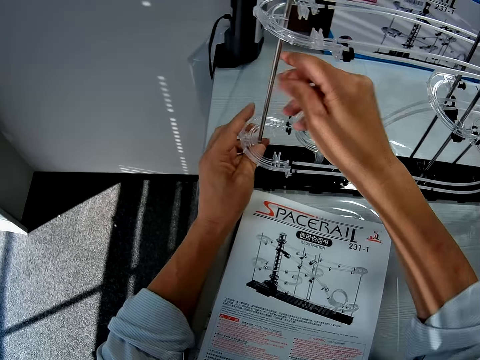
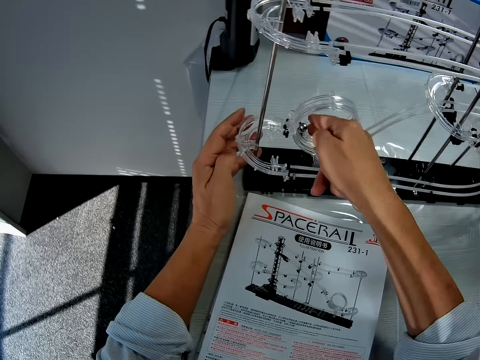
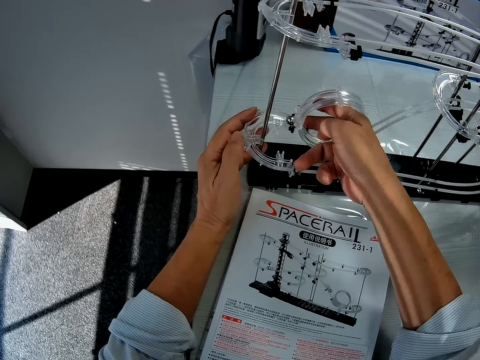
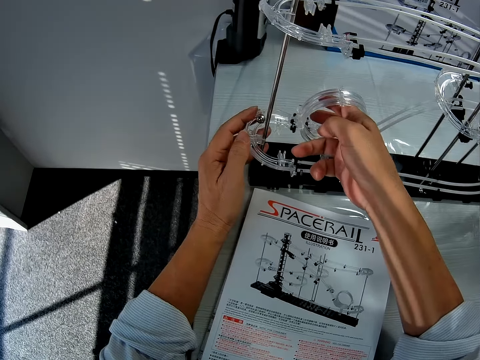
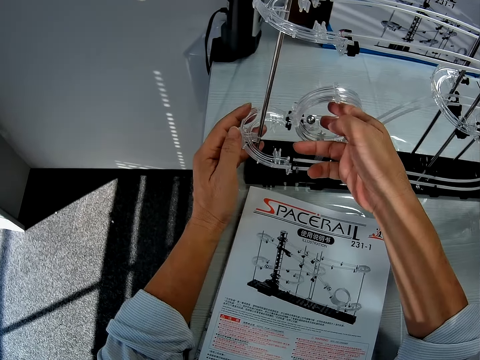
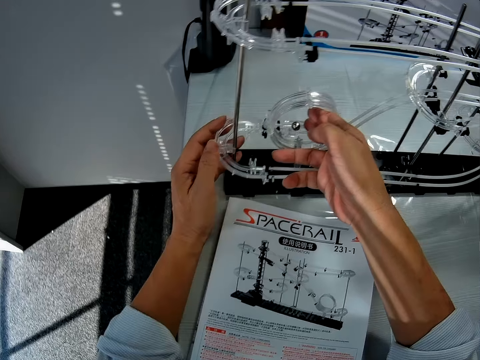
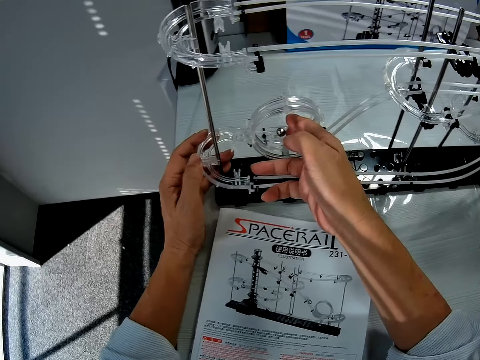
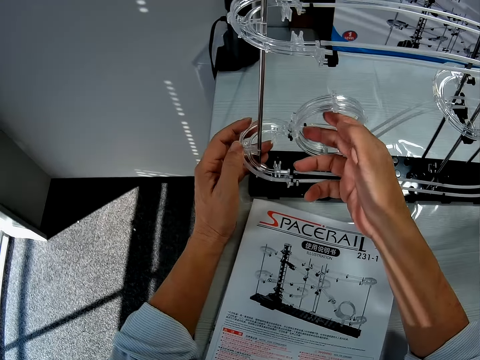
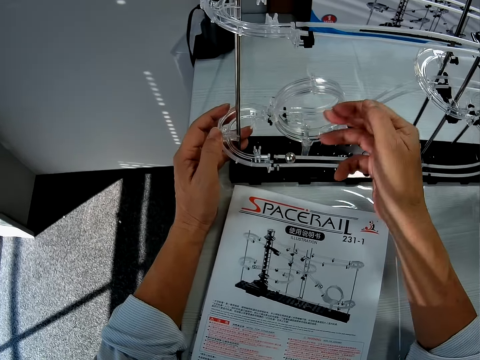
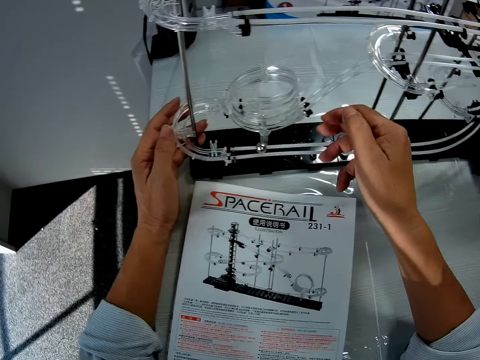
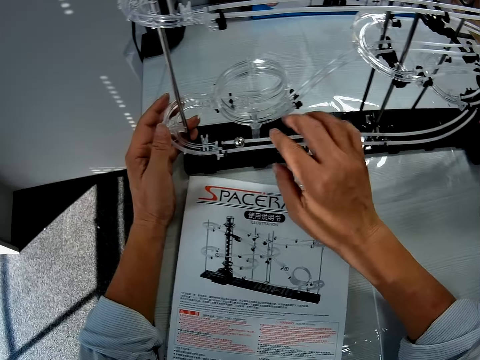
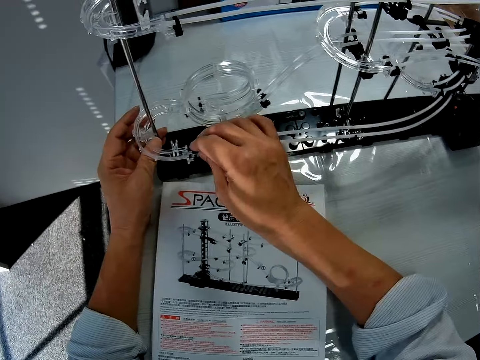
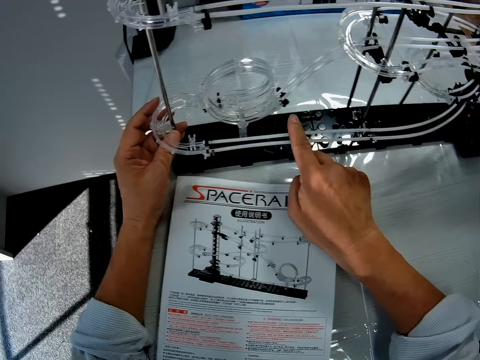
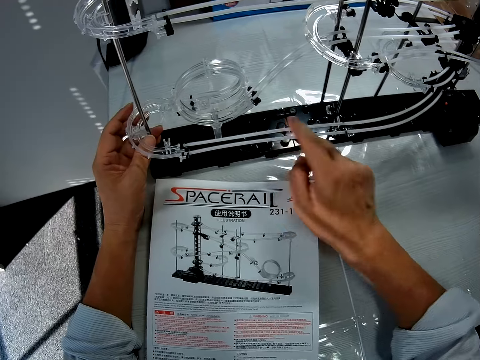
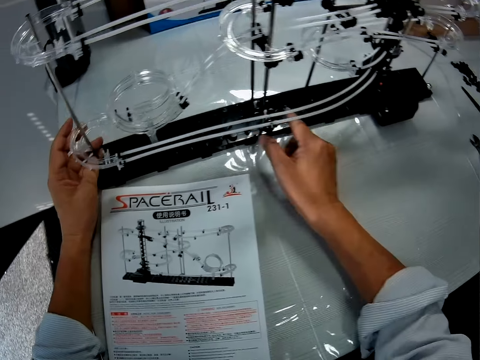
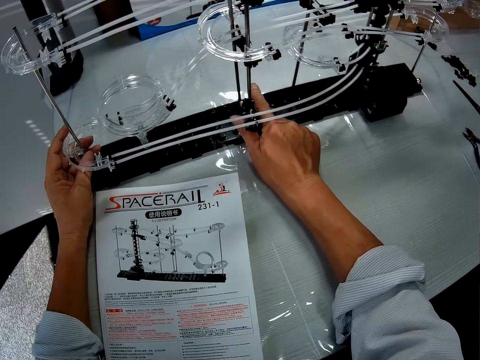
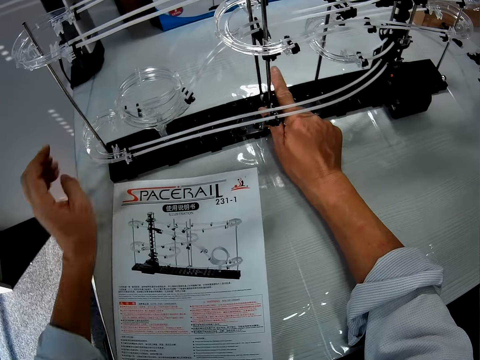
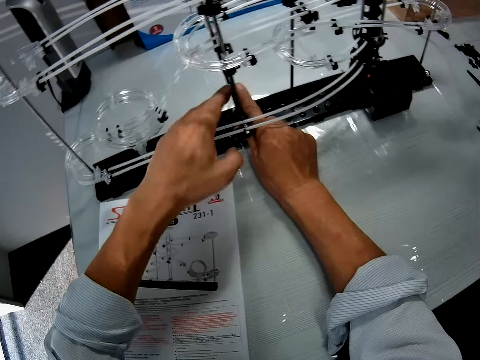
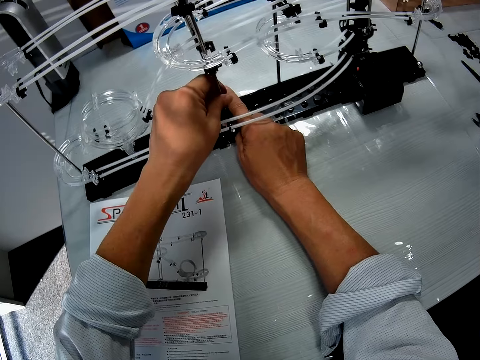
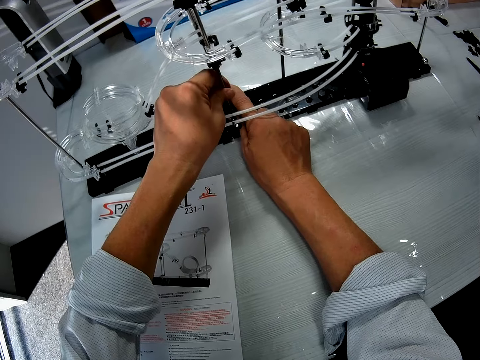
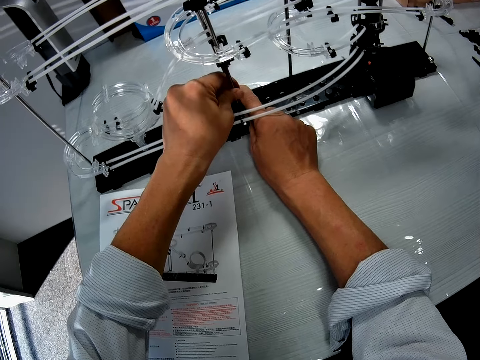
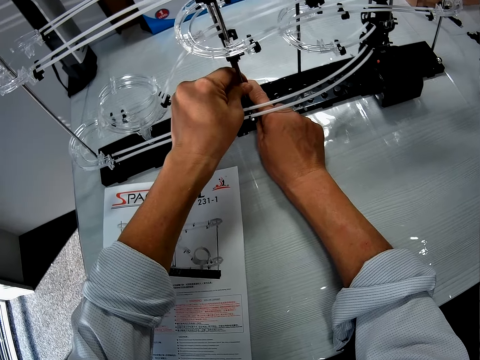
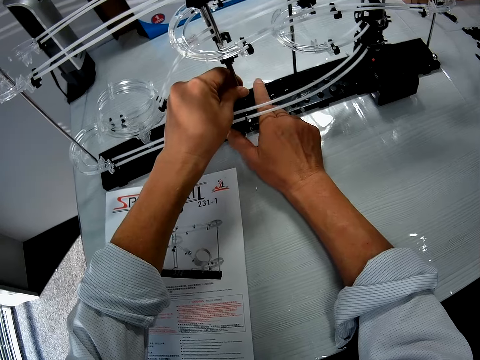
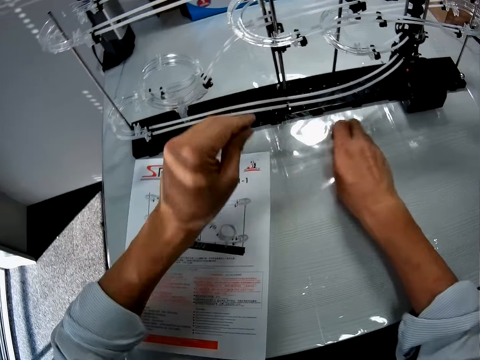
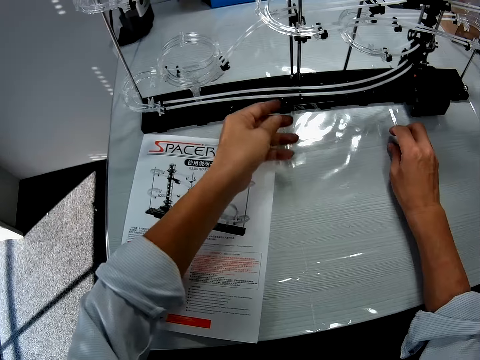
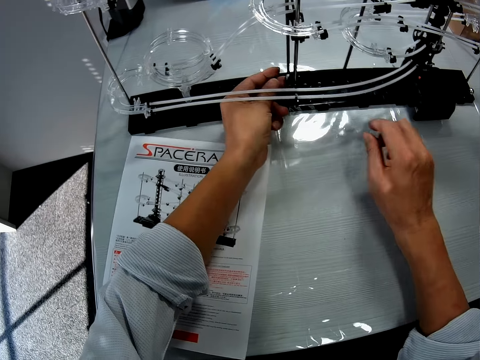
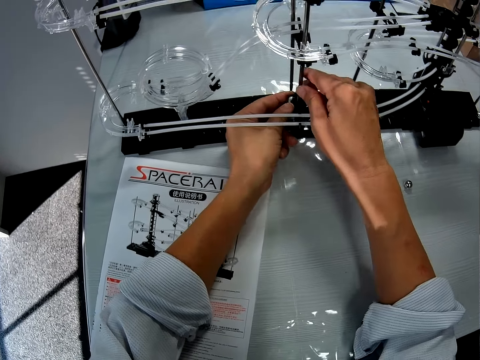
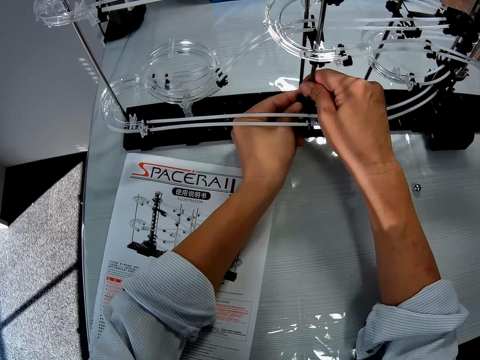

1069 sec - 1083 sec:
The camera wearer adjusts the shaft. He pushes the steel ball with his right middle finger, and pushes the steel ball with his right middle finger again. He takes the ball from the roller coaster toy. He touches the standard rails. He holds the shaft. He adjusts an arm holder. He places the steel ball on the table.

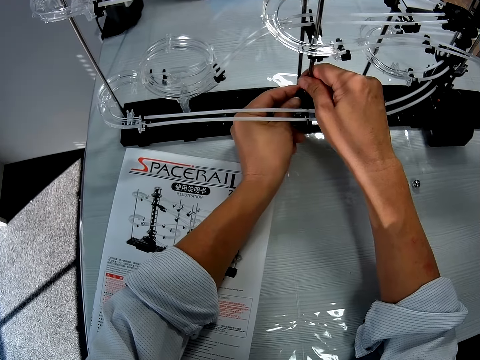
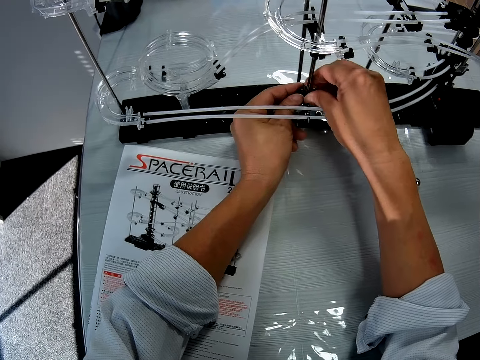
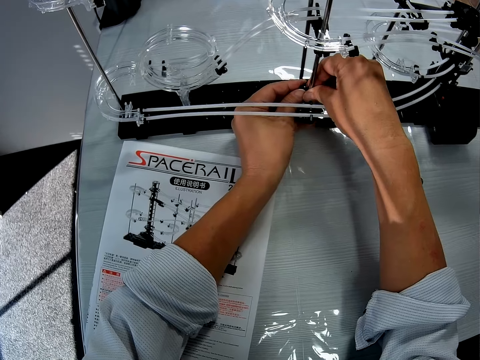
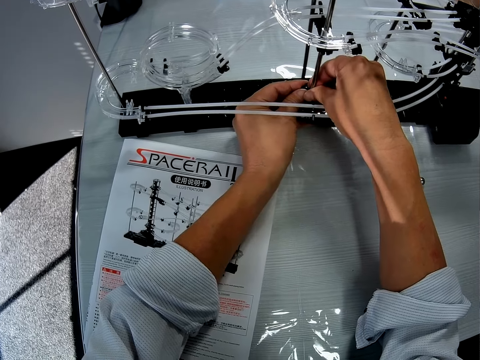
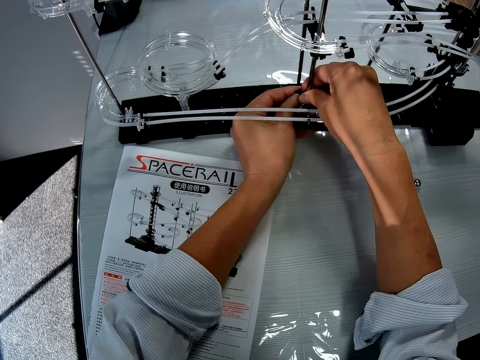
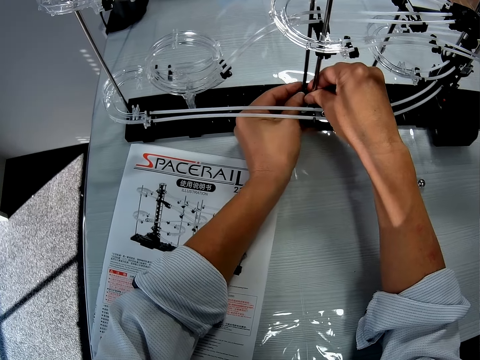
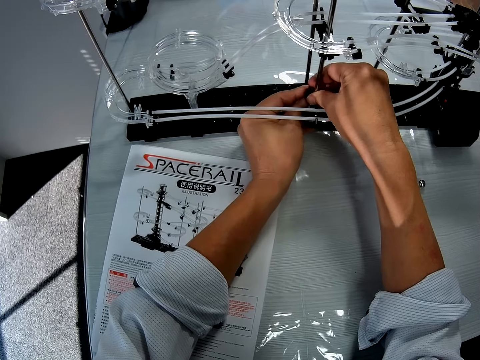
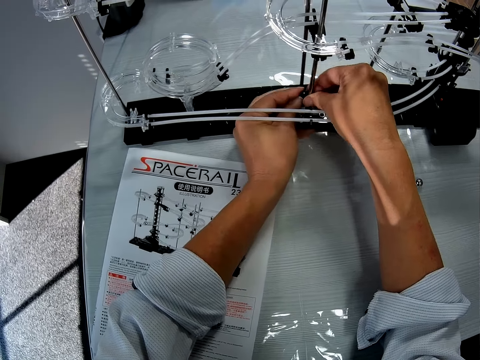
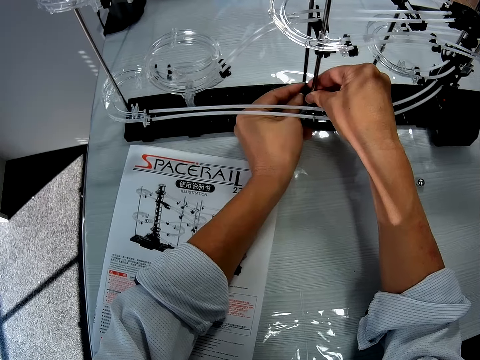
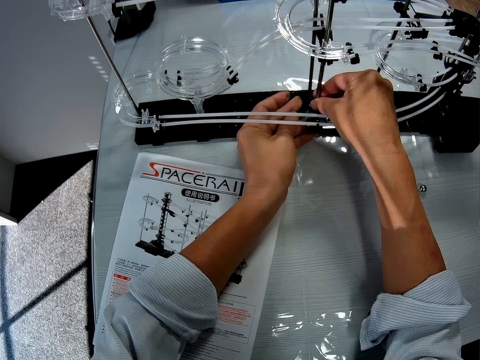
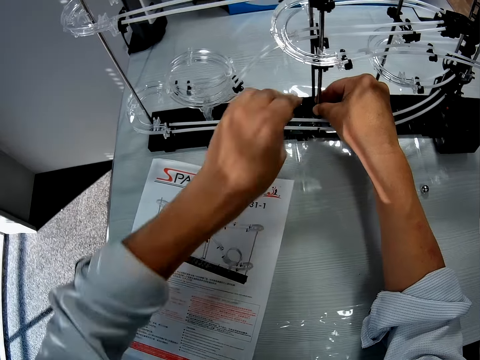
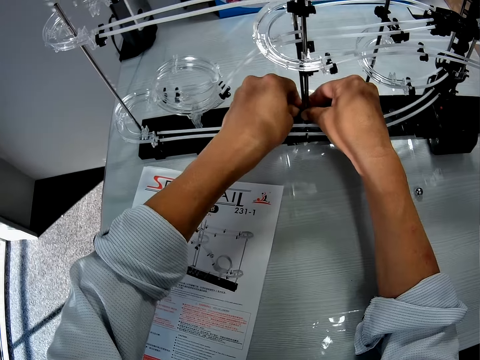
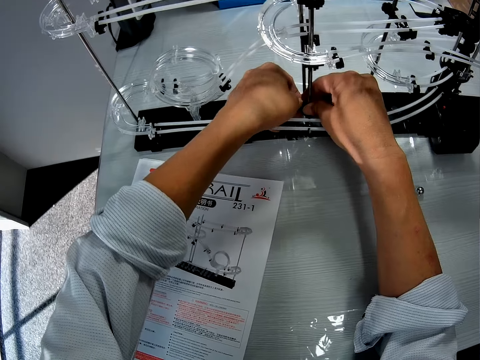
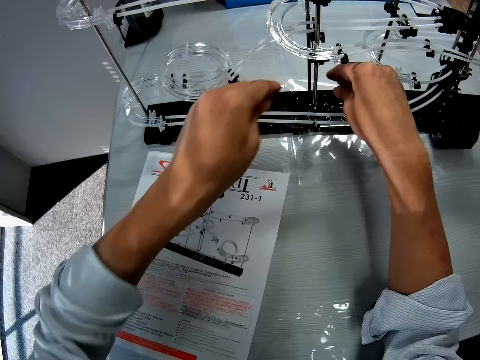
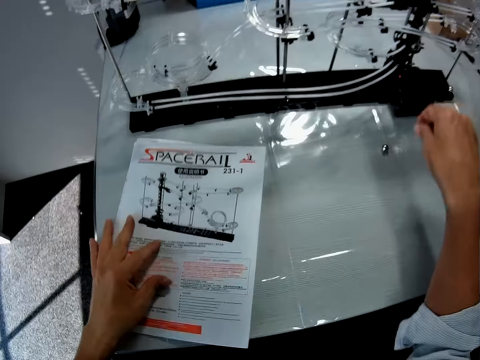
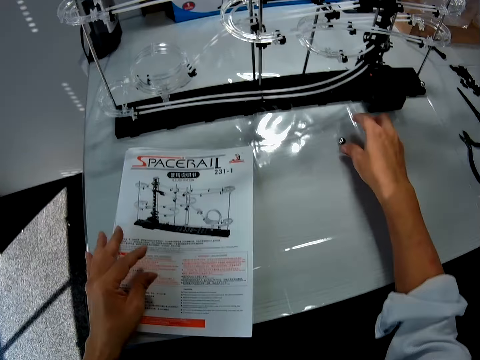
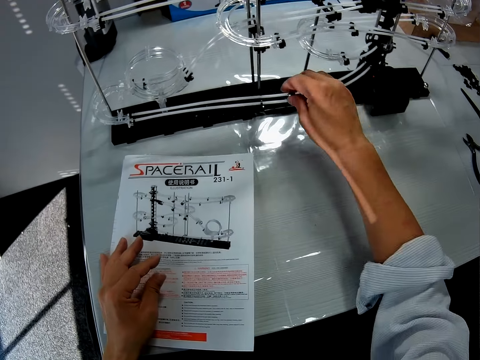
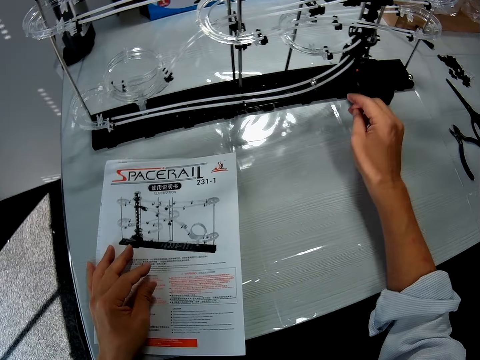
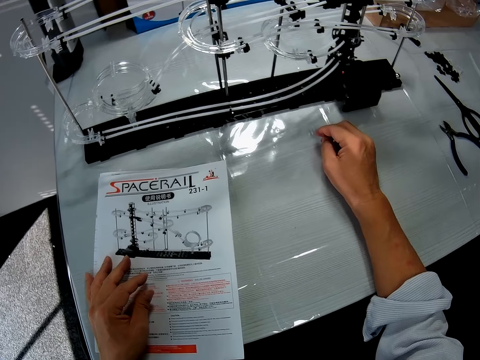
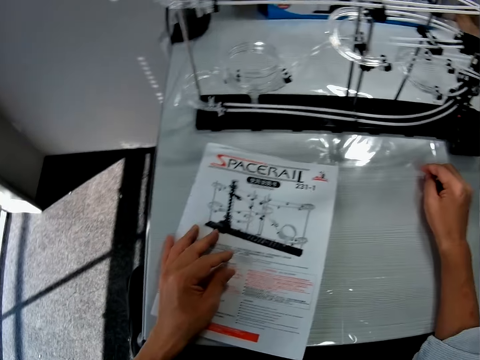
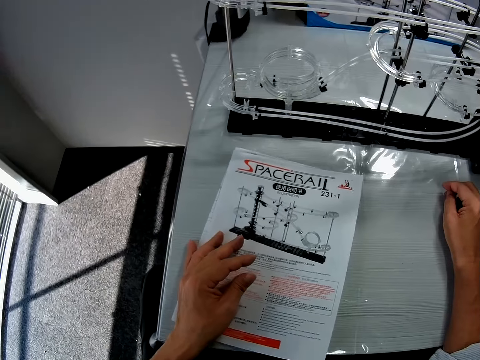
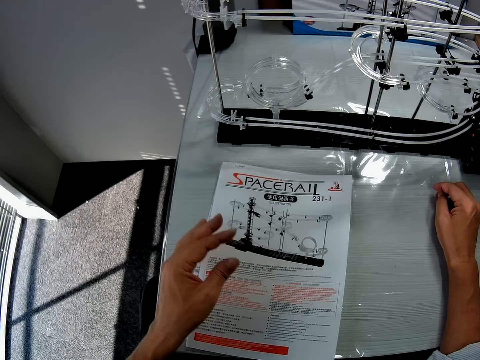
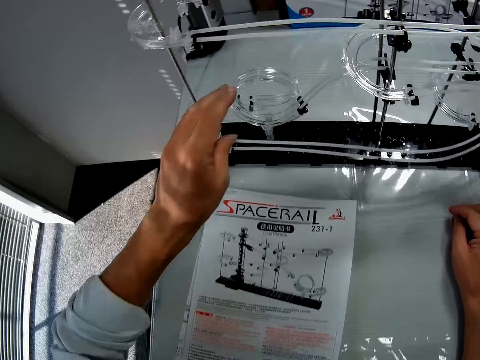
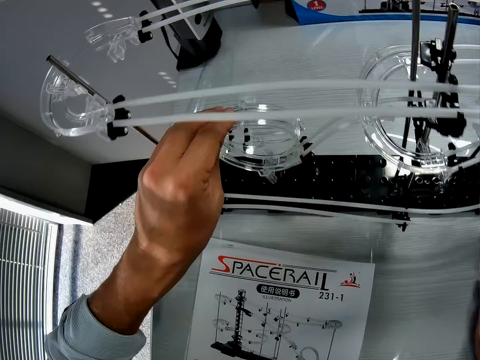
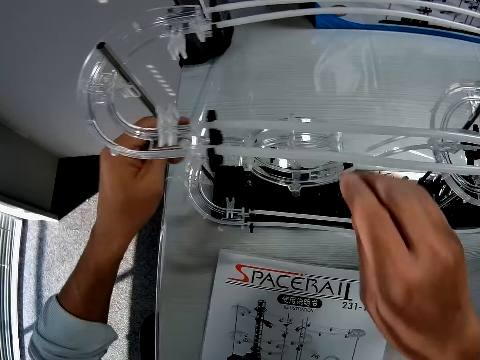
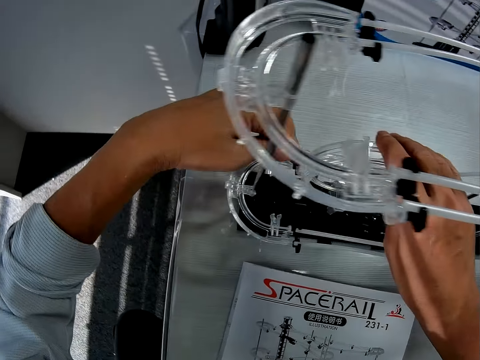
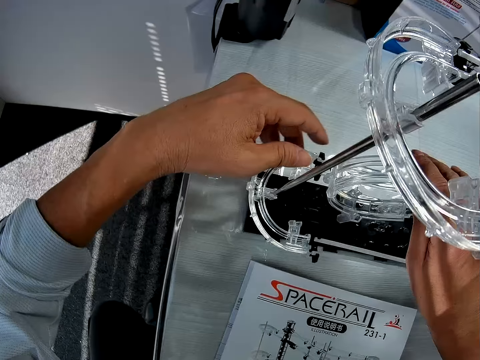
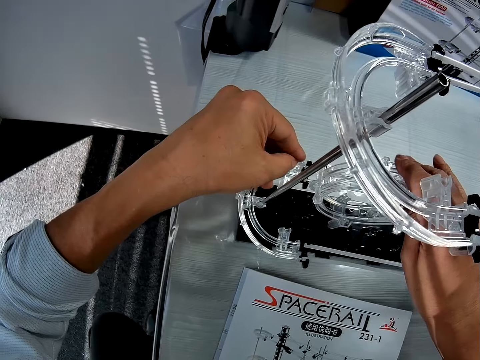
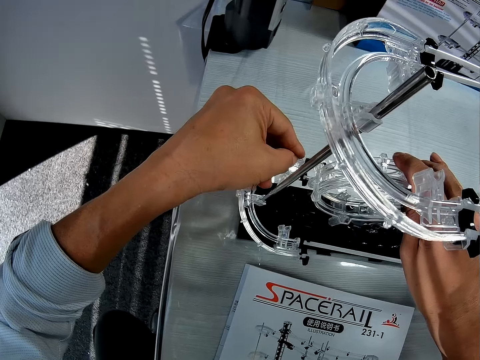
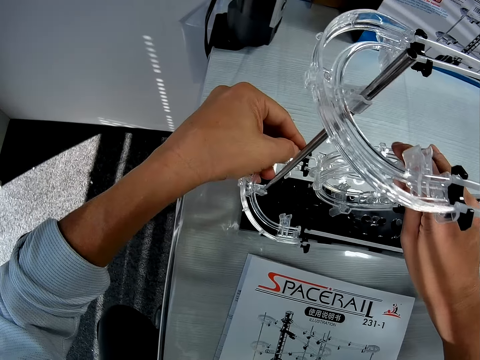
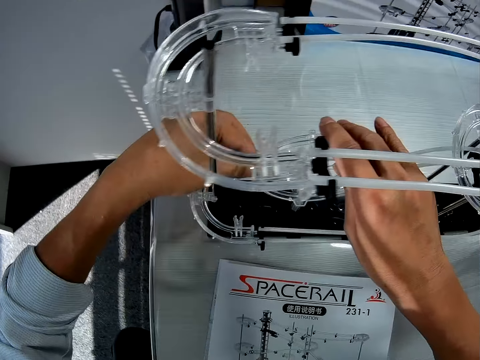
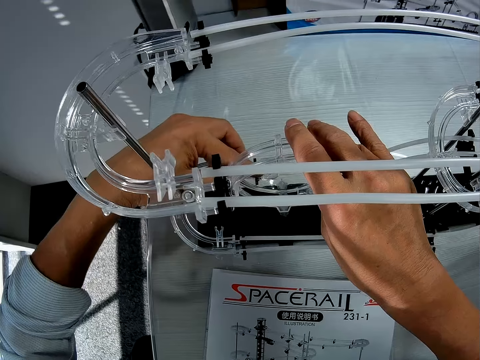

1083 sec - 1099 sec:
The camera wearer makes adjustments to the roller coaster toy. They open the arm holder, push down the arm holder, and fasten the arm holder. They pick the steel ball from the table and place the steel ball on a standard rail. They touch a loop part. They adjust the space rail.
